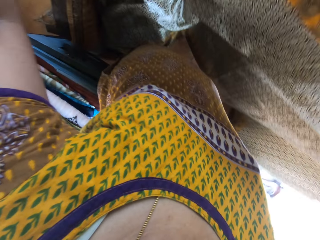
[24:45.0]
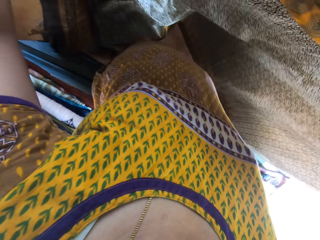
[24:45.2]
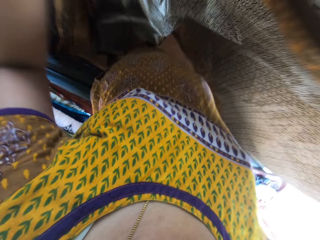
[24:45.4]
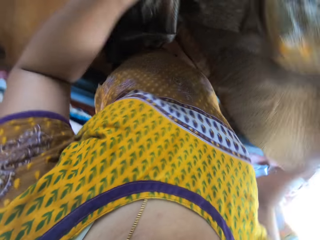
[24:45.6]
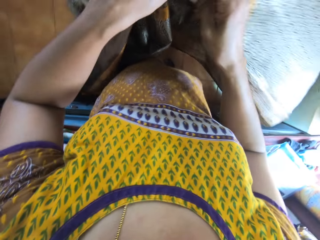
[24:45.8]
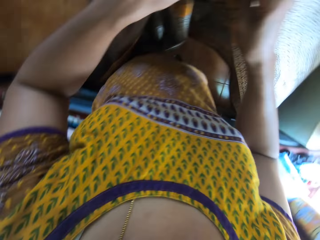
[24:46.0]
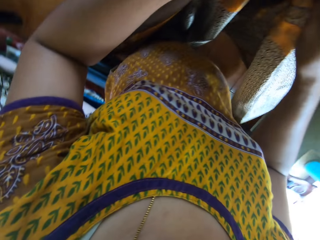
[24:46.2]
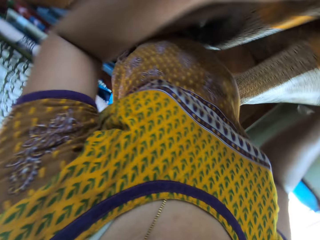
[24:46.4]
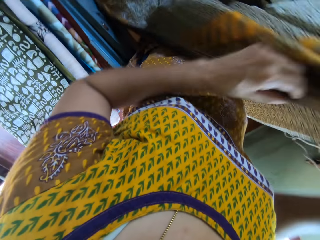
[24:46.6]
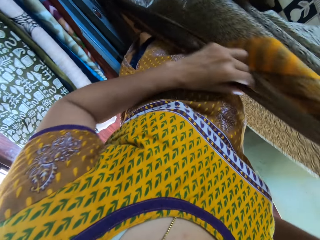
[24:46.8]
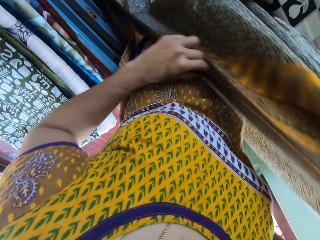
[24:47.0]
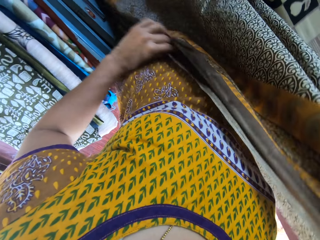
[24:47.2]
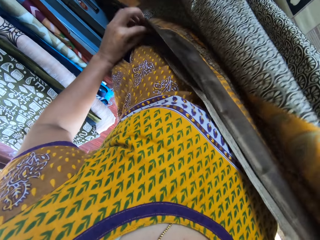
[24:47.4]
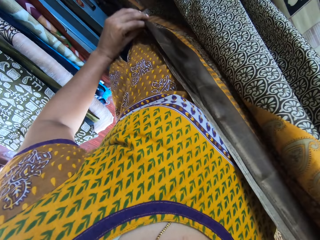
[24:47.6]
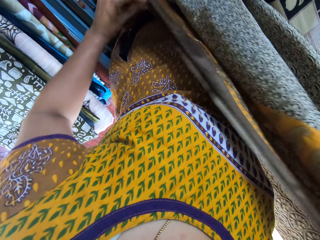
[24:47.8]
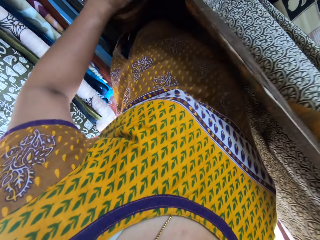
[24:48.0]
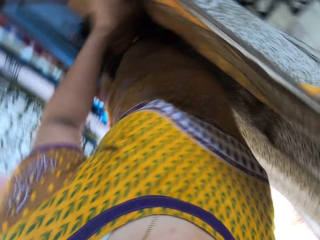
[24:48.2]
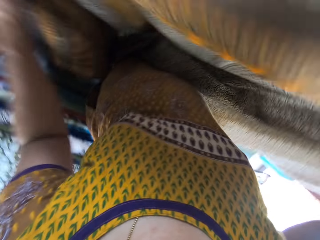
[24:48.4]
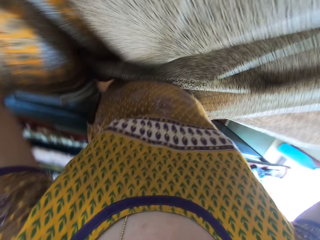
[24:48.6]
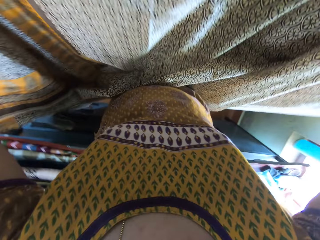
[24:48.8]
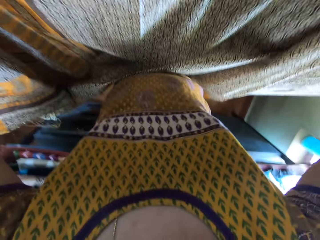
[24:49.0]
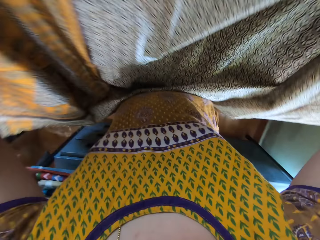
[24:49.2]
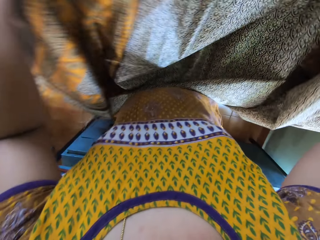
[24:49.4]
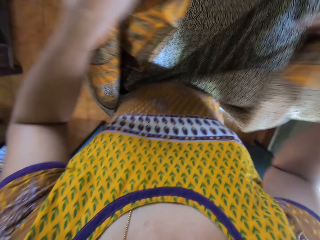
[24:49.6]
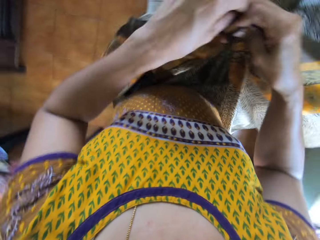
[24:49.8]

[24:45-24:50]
The camera wearer folds the fabric in both hands.

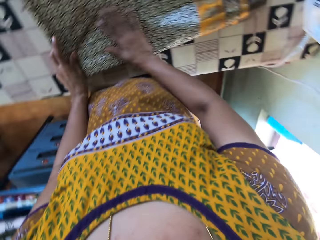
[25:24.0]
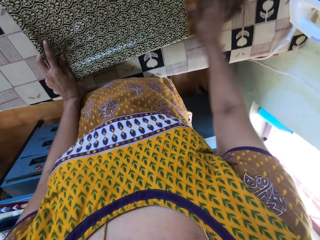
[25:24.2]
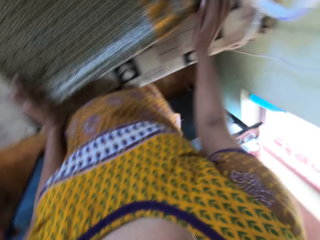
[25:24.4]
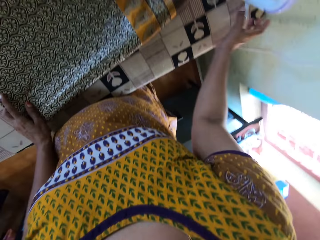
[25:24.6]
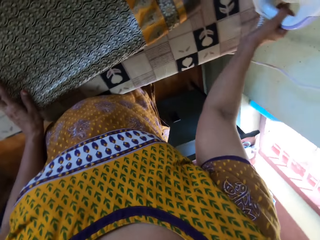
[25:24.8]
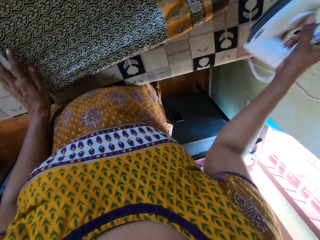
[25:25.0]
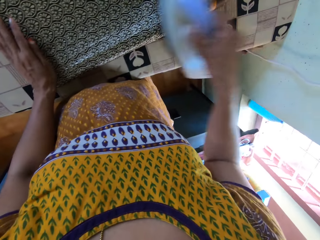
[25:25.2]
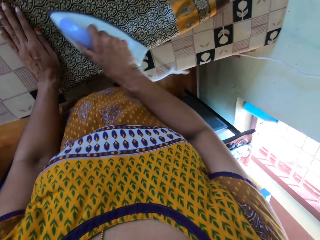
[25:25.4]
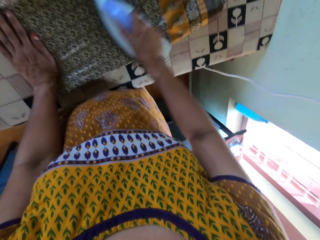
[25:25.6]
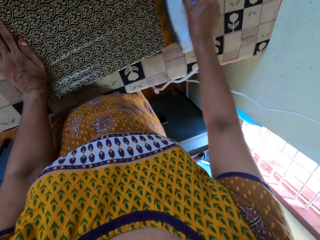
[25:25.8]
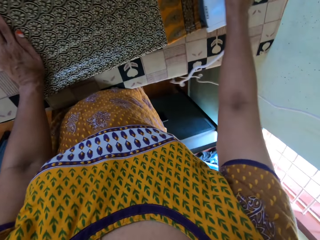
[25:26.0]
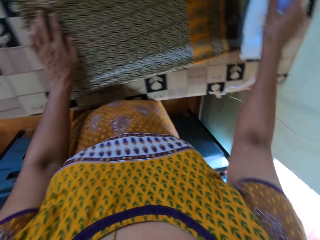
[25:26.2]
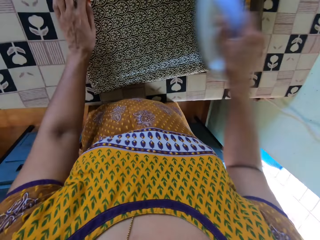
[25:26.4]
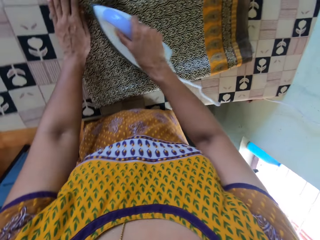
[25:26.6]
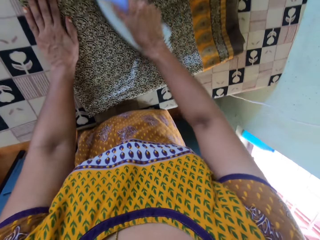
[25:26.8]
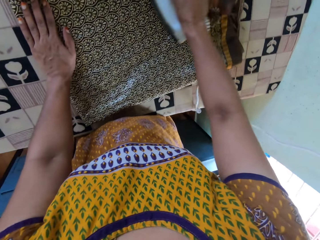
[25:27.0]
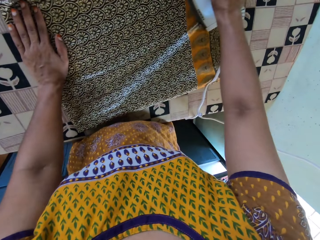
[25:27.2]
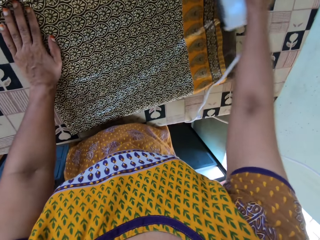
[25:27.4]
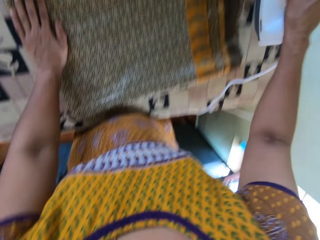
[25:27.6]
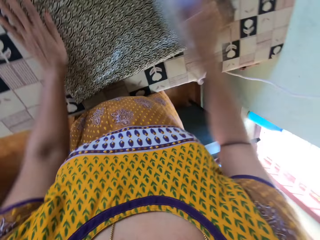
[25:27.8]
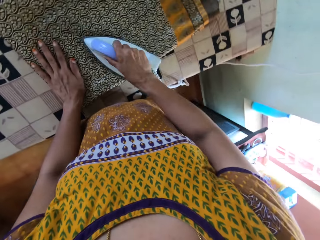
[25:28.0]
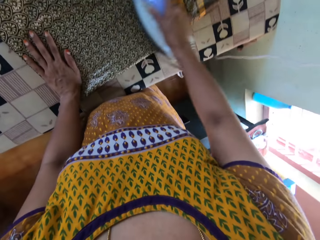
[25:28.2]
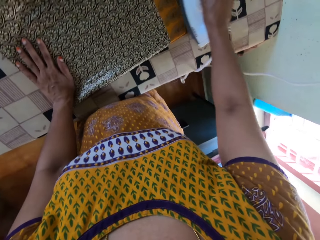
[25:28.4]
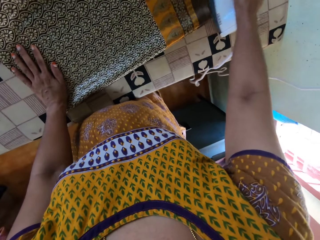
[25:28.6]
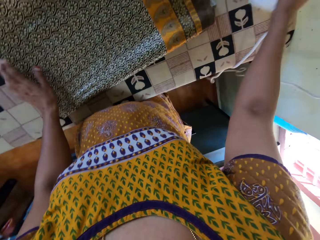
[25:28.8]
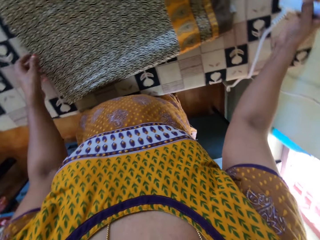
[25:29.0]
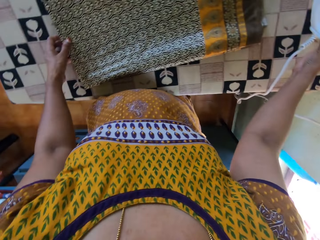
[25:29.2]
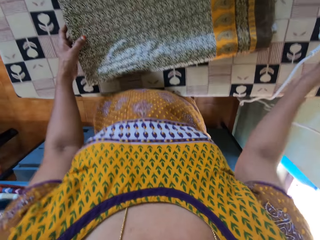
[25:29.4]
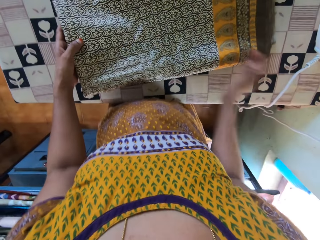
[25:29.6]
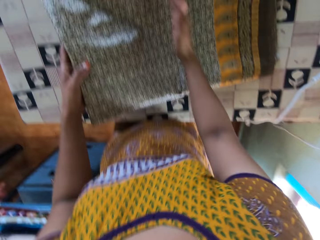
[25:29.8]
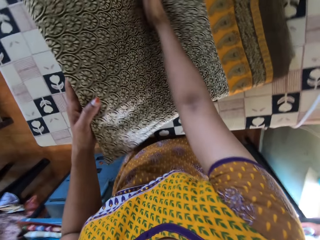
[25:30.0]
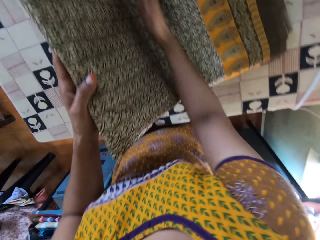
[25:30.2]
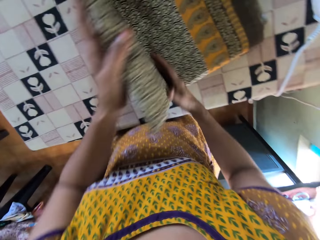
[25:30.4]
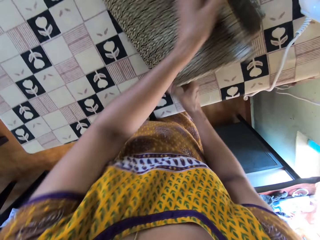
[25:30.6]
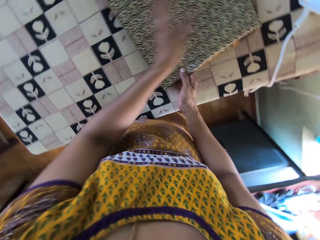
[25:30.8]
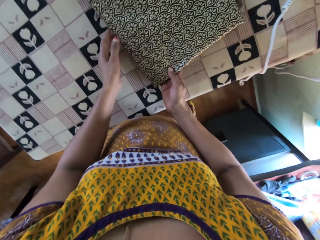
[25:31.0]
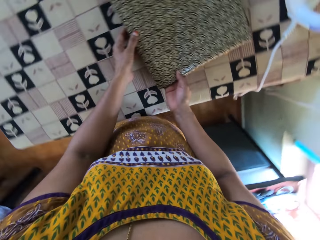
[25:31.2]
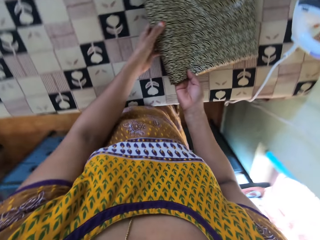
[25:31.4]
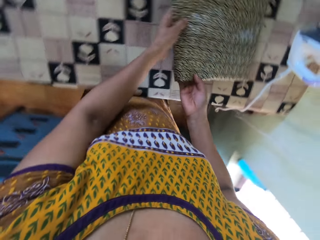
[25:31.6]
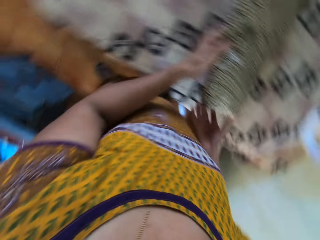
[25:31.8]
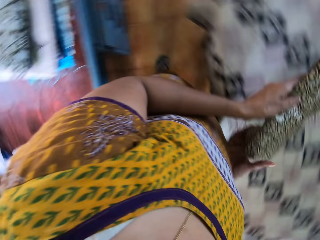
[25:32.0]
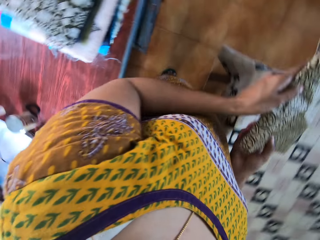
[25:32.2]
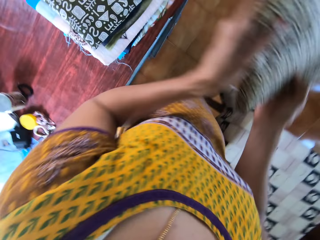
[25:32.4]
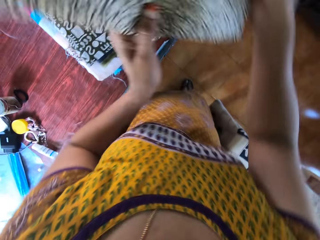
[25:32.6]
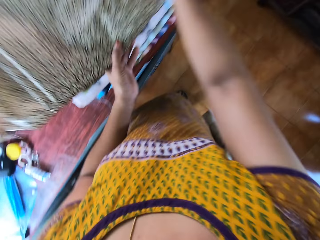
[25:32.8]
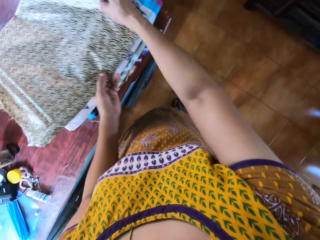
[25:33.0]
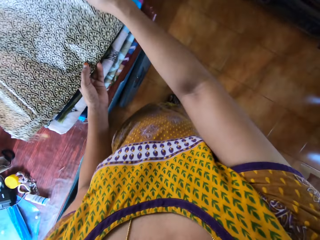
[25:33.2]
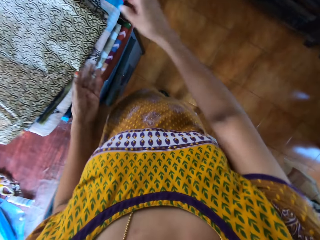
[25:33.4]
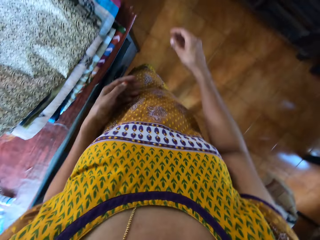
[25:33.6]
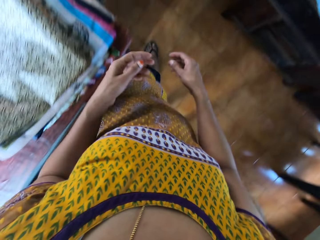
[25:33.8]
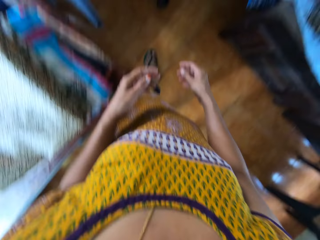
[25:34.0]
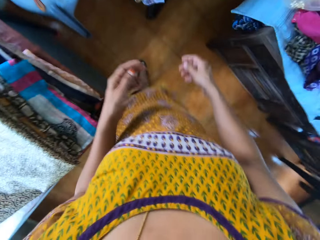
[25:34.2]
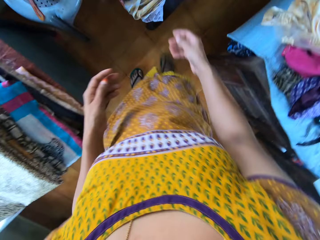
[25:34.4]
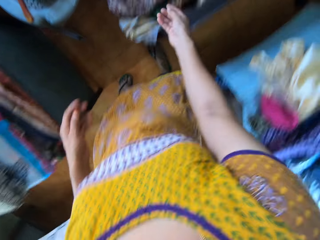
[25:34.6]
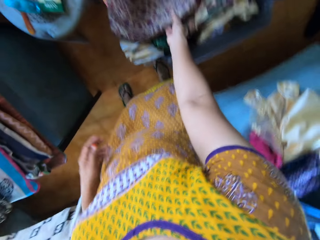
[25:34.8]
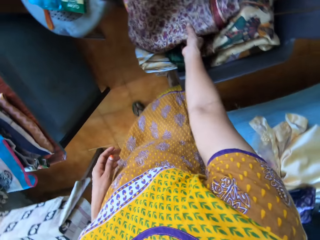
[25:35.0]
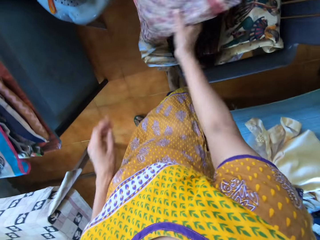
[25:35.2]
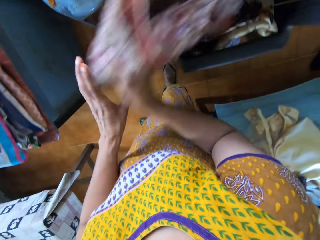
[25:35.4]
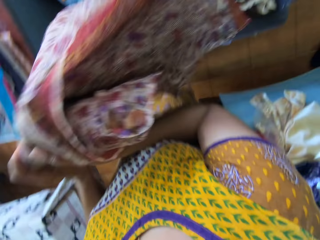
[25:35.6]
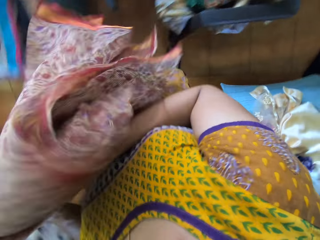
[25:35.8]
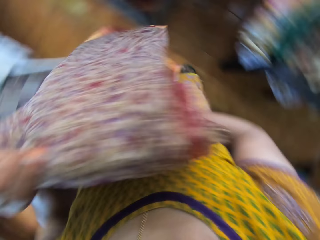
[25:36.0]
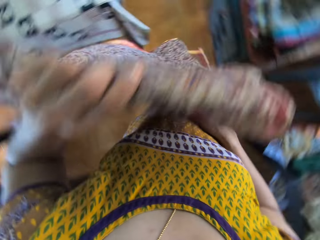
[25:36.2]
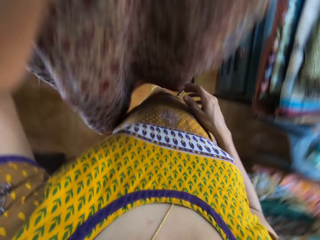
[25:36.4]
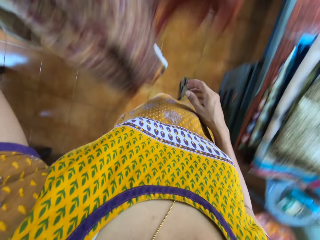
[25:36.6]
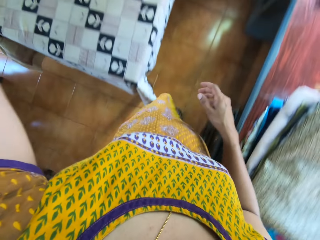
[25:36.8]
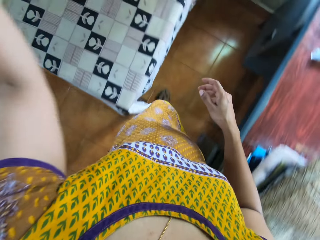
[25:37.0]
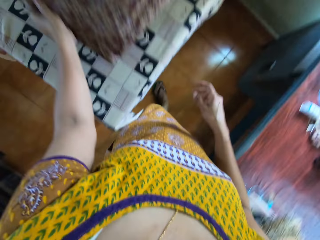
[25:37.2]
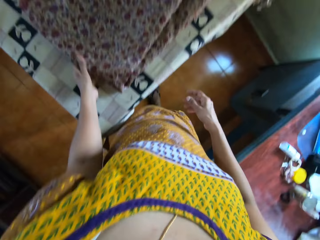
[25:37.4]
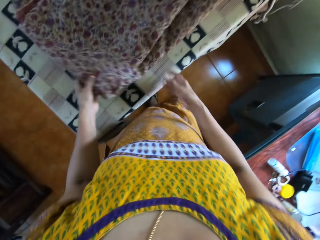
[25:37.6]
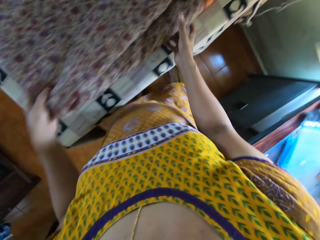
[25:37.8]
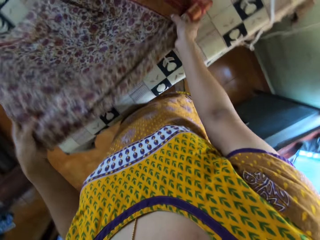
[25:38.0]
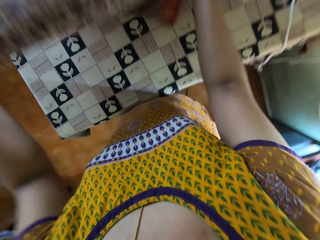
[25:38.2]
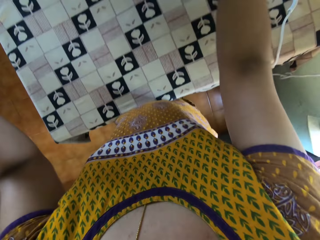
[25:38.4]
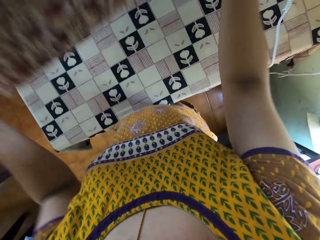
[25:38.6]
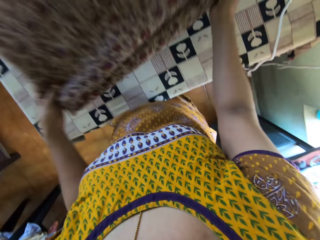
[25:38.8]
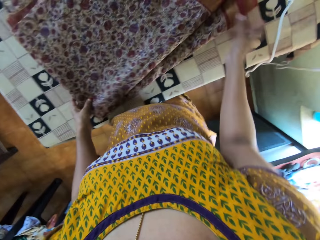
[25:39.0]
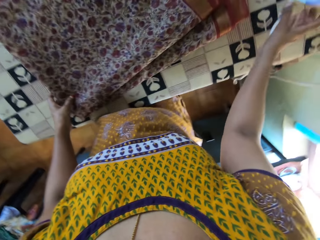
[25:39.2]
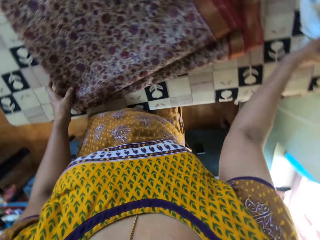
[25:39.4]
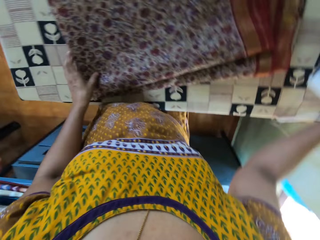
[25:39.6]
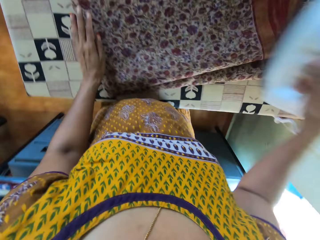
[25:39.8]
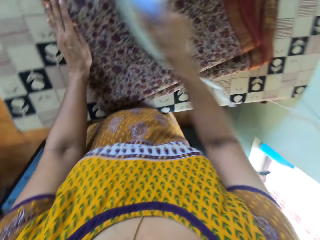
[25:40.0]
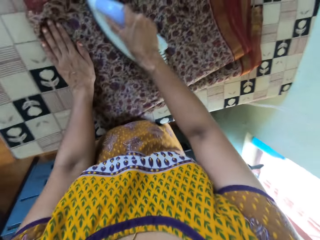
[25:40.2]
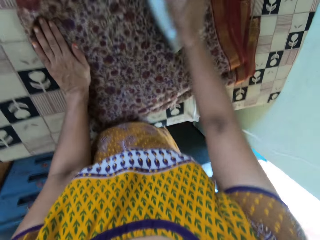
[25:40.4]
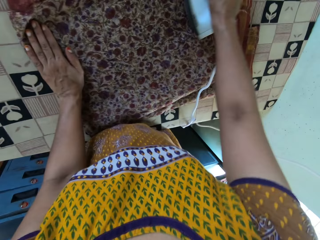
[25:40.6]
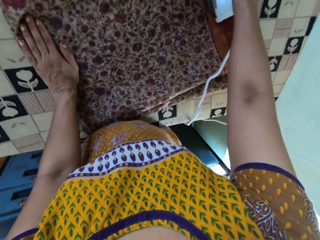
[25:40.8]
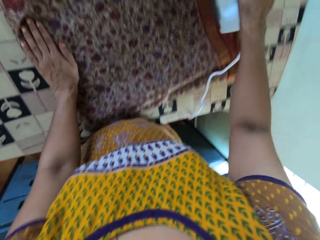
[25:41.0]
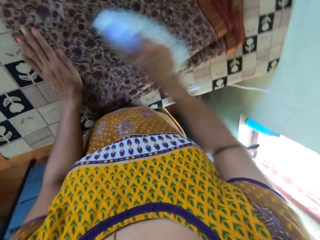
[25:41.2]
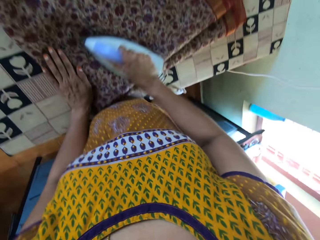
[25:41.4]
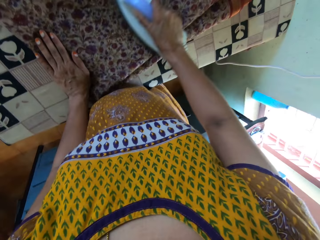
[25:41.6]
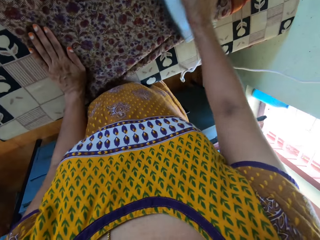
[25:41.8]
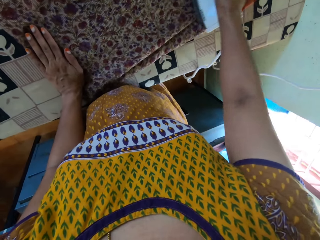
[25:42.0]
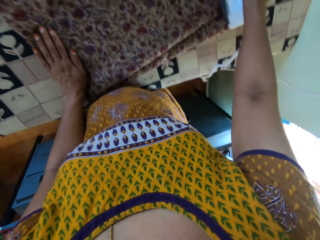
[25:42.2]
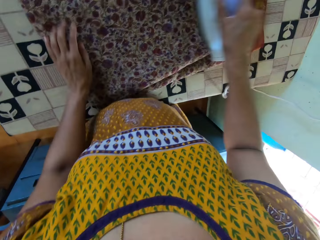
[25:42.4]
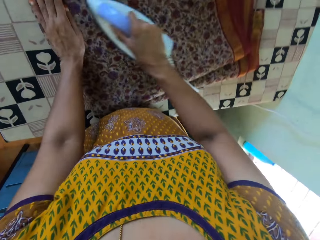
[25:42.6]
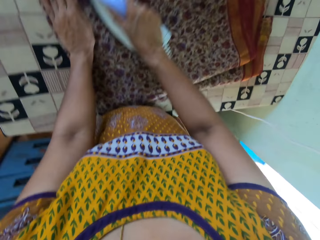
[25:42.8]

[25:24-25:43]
The camera wearer picks the iron from the table with her right hand. She irons the fabric on the table with the iron in her right hand and moves her left hand around the fabric on the table. She places the iron in her right hand on the table. She folds the fabric on the table with both hands. She picks the fabric from the table with both hands. She drops the fabric on a stack of fabrics. She walks on the floor. She picks a fabric from the stack of fabrics with her right hand. She holds the fabric with both hands. She walks on the floor. She places the fabric on the table with her left hand. She spreads the piece of cloth on the table. She moves the fabric on the table with both hands. She picks the iron from the table with her right hand. She moves her left hand around the fabric on the table. She irons the fabric on the table with the iron in her right hand.
